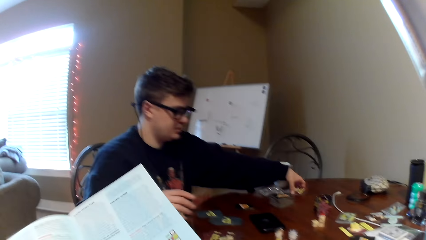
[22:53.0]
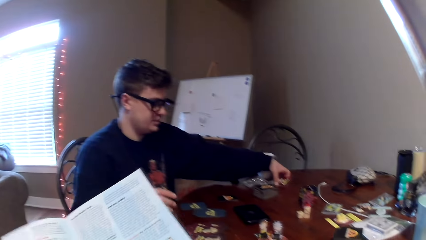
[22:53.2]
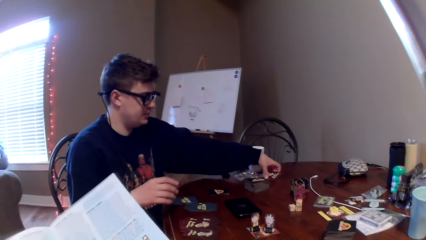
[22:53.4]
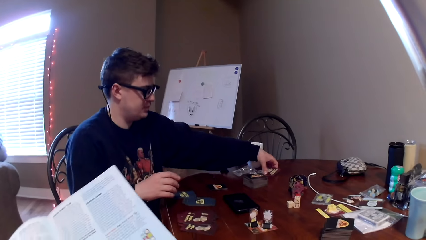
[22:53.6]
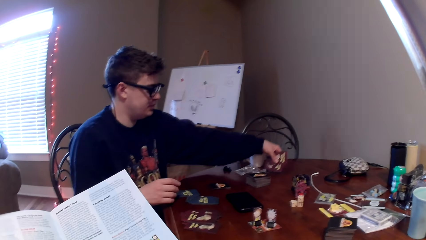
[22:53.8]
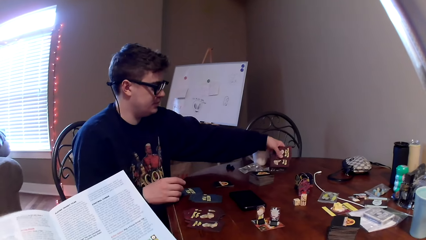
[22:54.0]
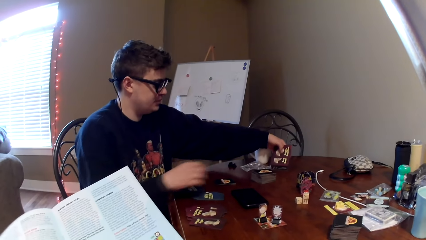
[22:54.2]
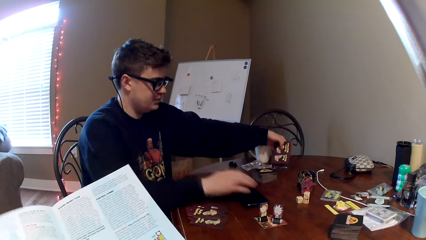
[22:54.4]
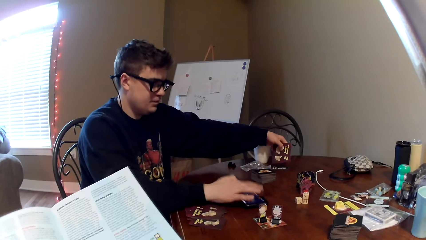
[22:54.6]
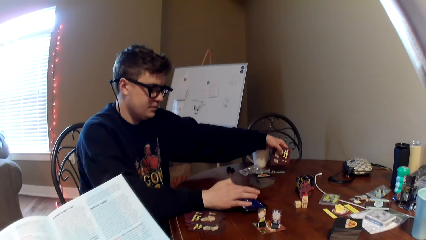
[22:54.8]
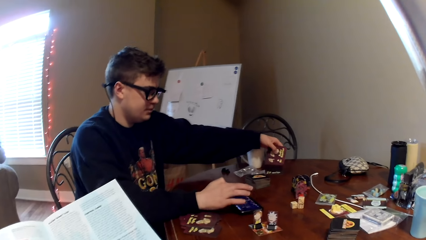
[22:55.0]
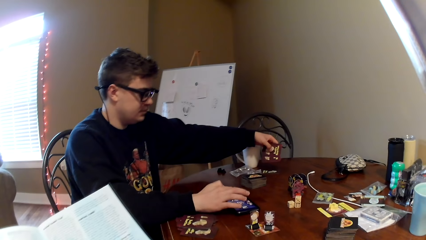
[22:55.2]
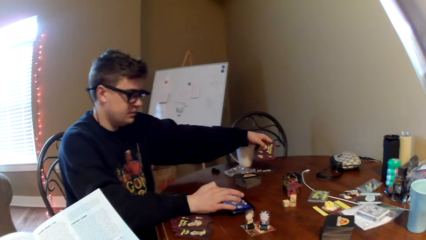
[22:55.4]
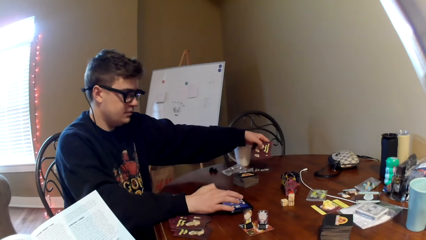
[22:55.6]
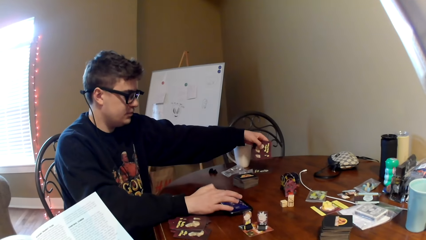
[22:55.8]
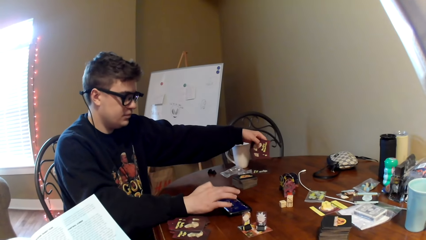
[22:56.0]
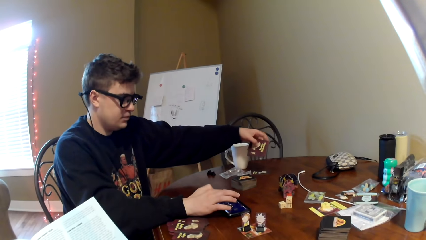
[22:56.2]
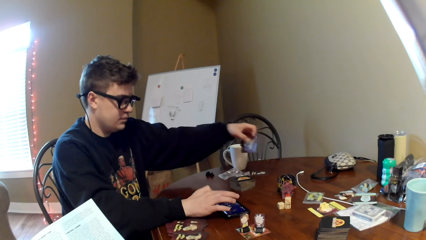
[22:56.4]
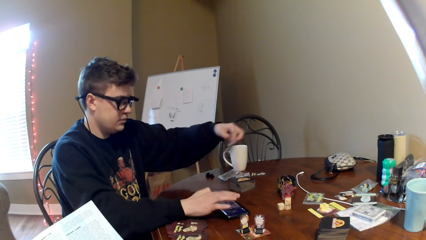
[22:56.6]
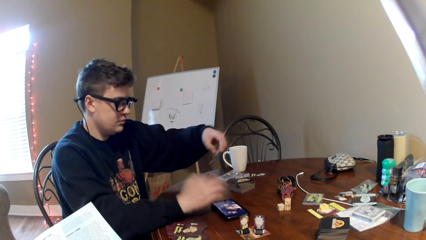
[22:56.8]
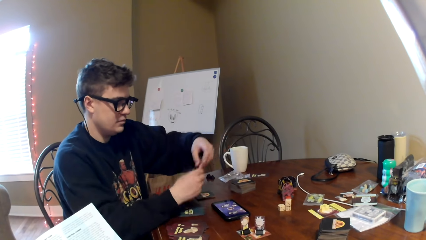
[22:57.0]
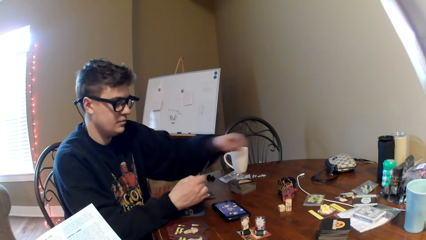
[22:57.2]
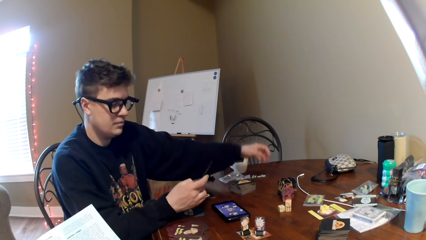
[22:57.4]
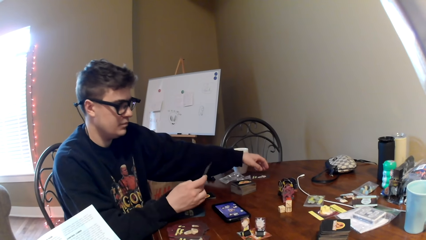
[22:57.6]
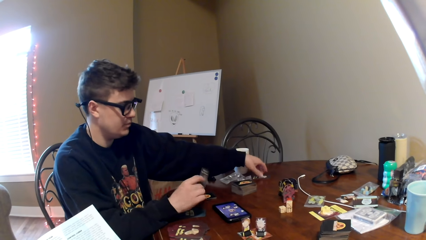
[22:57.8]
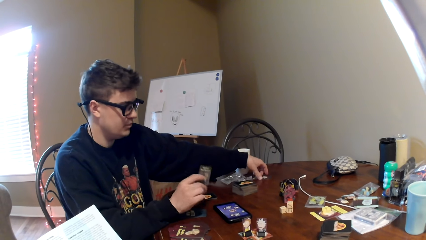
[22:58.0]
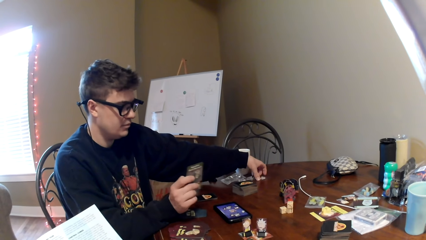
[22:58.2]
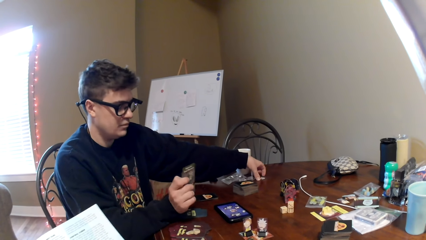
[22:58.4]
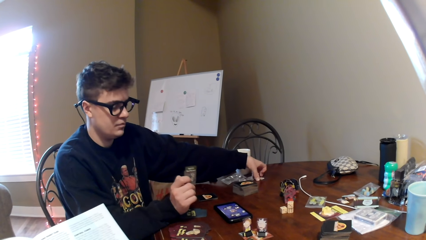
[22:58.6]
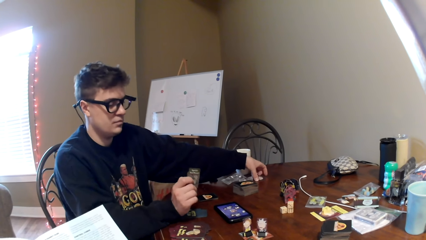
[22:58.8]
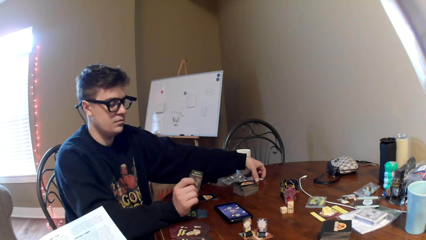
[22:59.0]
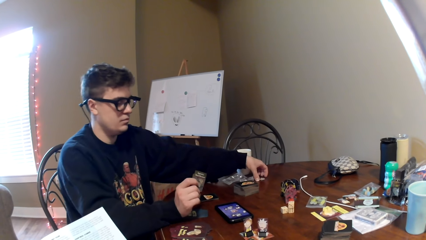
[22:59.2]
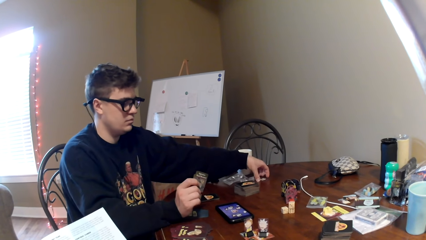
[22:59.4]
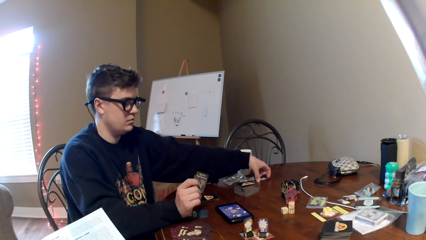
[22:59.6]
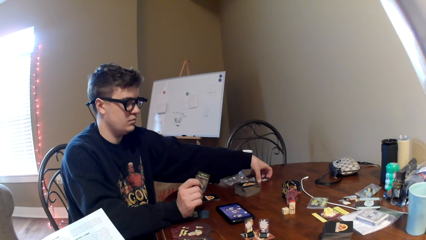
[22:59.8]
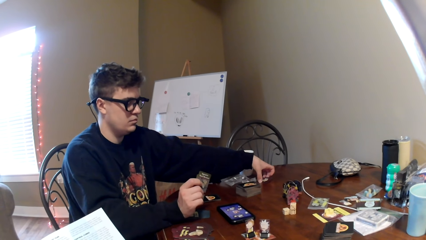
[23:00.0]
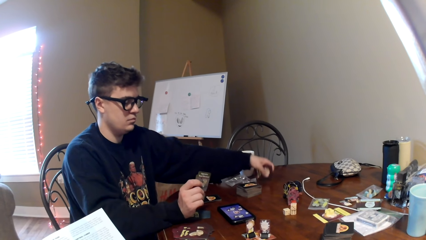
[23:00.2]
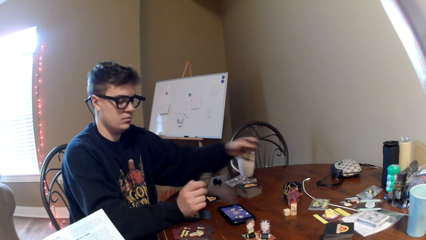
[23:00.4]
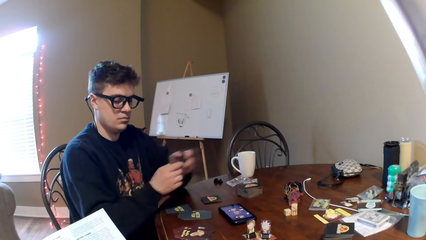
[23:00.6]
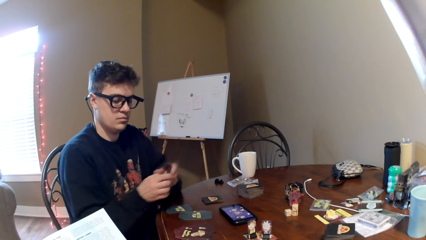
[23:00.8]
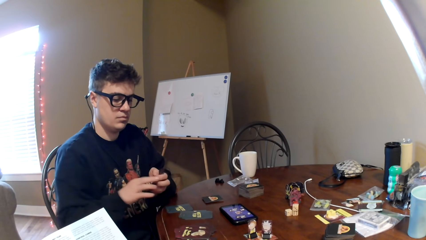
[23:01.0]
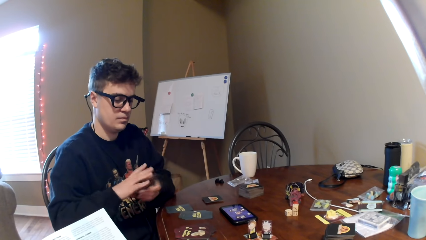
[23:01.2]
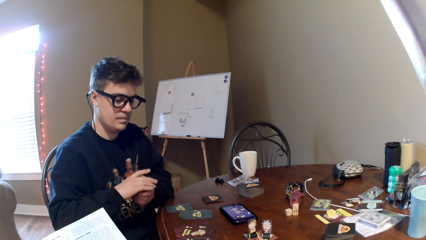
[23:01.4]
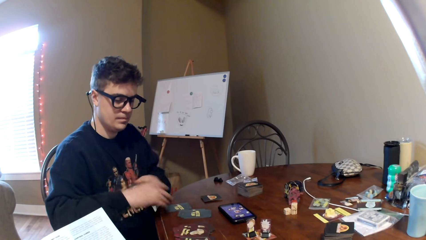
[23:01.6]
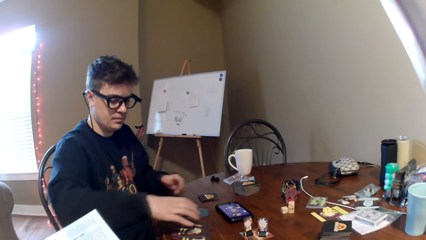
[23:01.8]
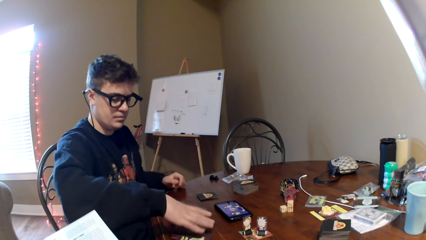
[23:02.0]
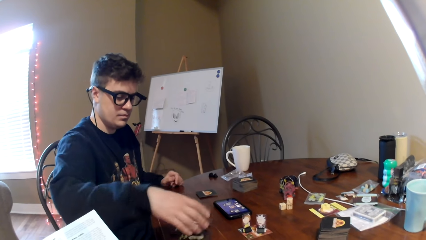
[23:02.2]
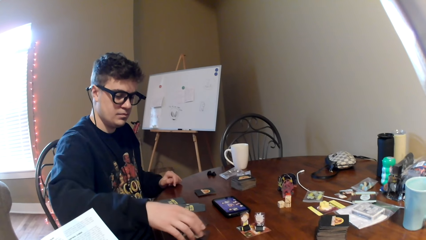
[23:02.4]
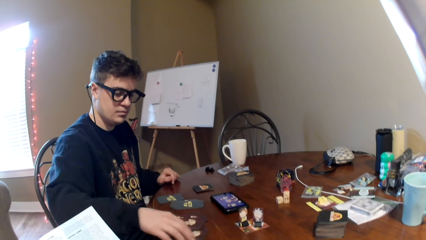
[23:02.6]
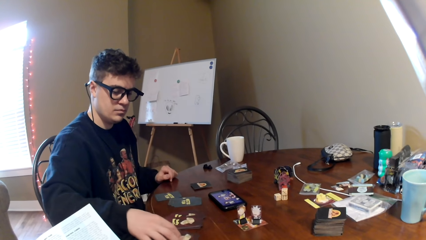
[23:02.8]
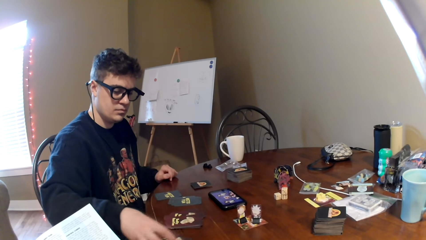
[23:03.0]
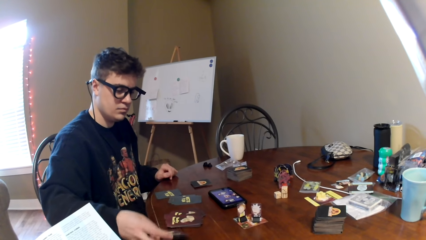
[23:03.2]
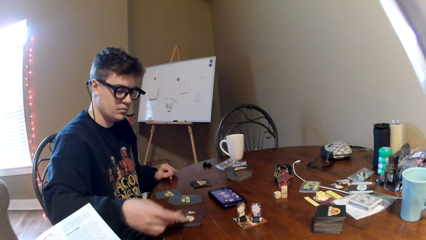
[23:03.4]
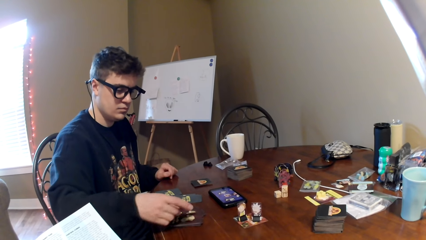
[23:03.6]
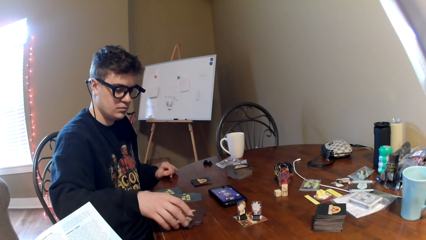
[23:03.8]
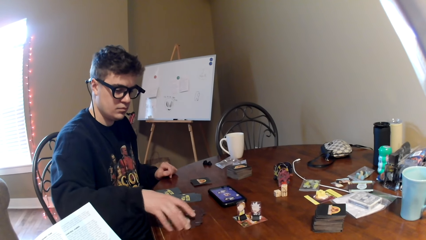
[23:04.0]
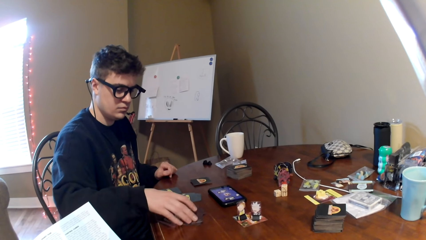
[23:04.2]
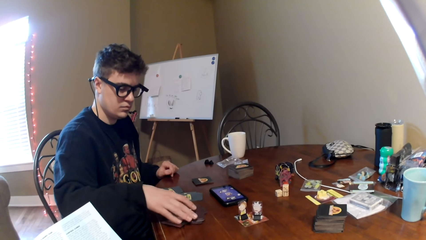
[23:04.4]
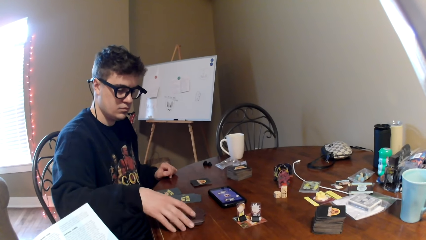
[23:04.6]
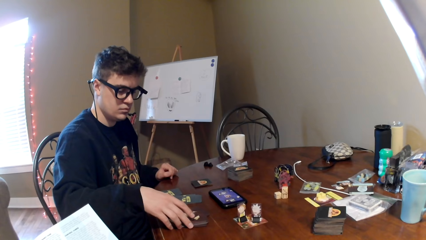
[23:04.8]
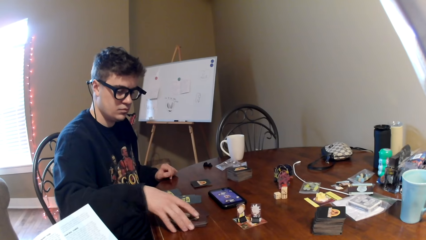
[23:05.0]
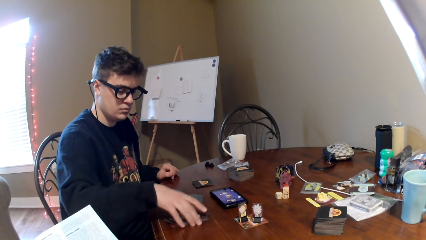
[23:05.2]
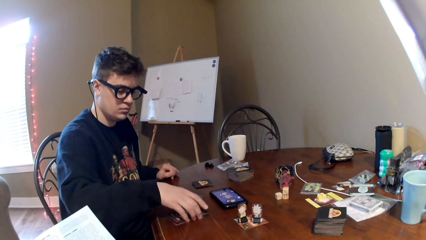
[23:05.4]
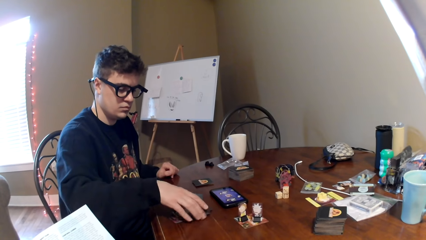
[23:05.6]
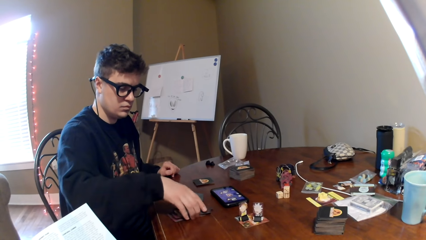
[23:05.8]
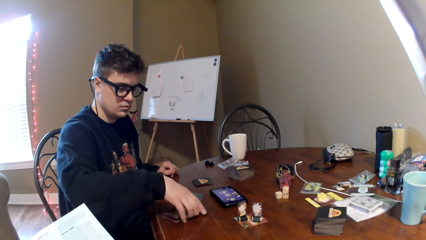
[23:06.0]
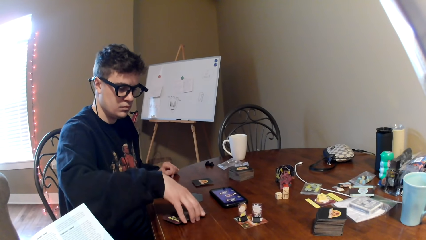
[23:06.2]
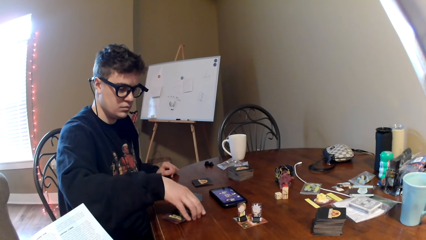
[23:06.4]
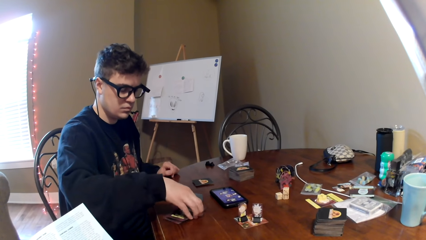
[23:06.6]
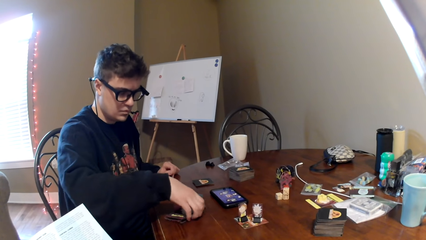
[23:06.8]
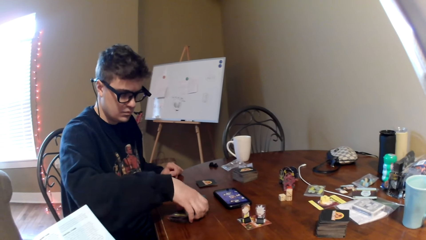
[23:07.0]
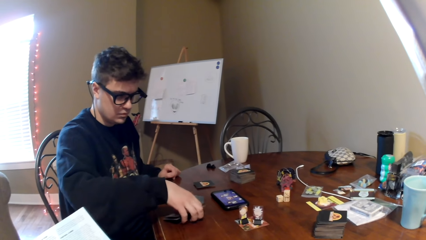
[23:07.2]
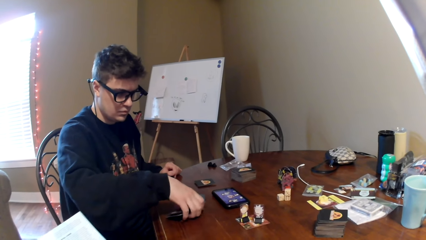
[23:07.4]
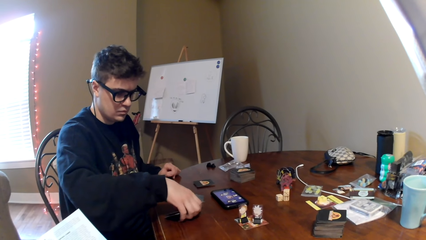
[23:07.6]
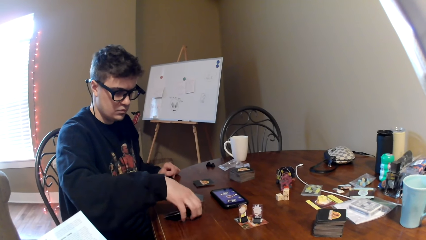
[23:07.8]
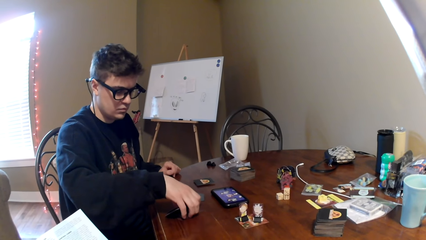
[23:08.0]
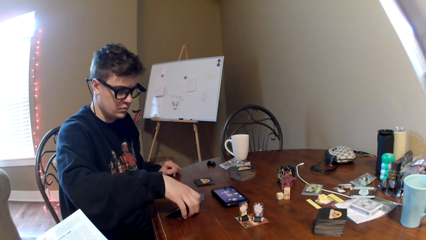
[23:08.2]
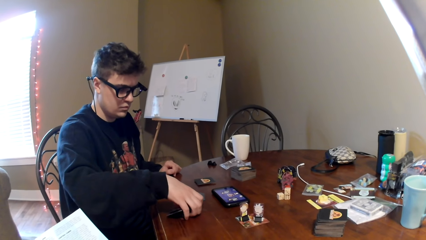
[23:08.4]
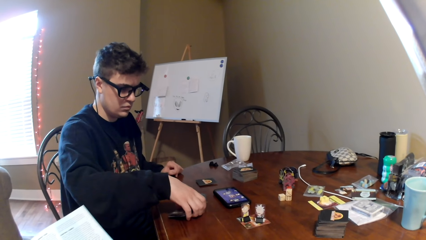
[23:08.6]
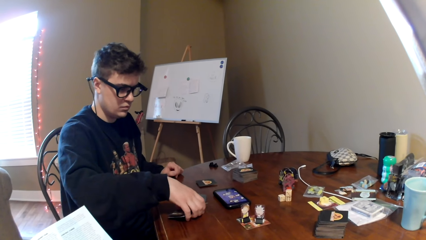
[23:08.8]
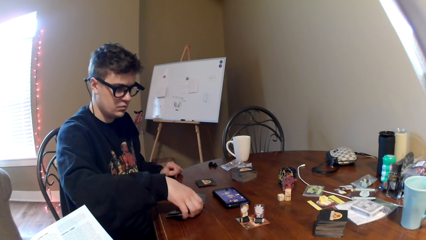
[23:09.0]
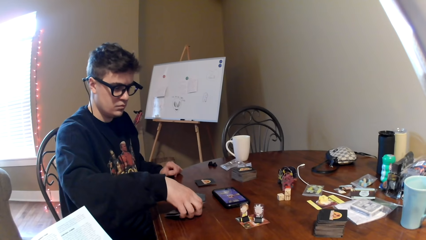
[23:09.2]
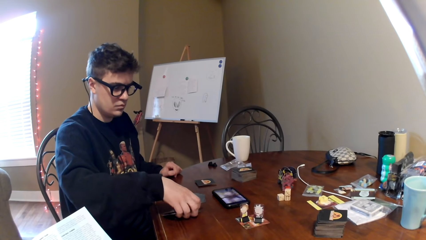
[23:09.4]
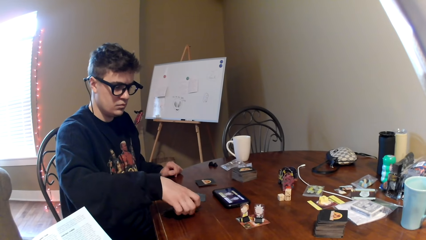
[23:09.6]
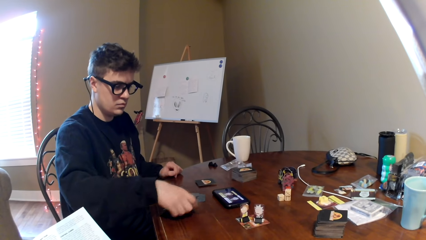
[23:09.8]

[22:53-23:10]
The camera wearer reads a book. A man operates a mobile phone. The man passes the card to the left hand. The man picks a card from a table. The man passes the card to the left hand. The man puts the cards on the table. The man picks the card, puts the card on the table, picks the cards and adjusts the cards on the table. The man picks the cards from the table.
